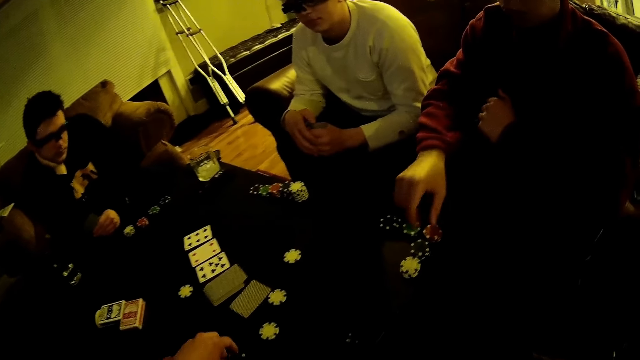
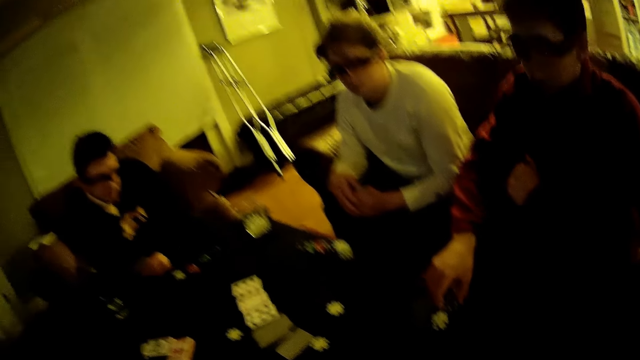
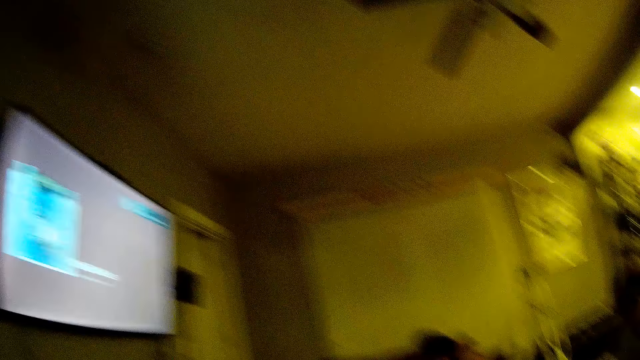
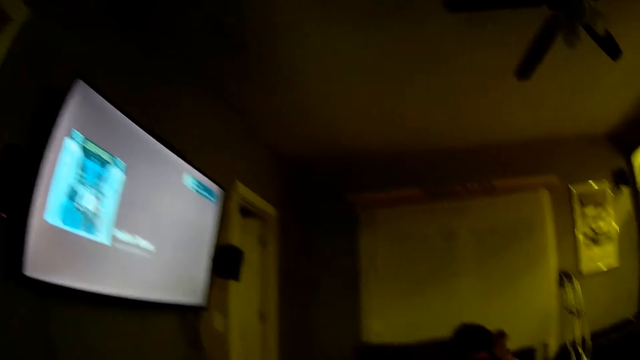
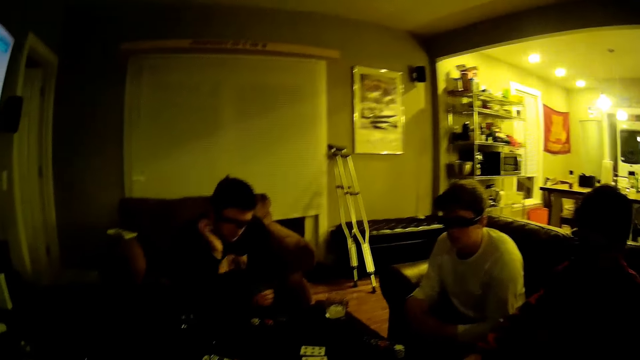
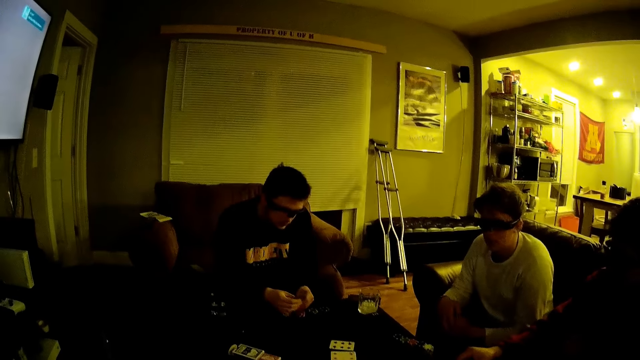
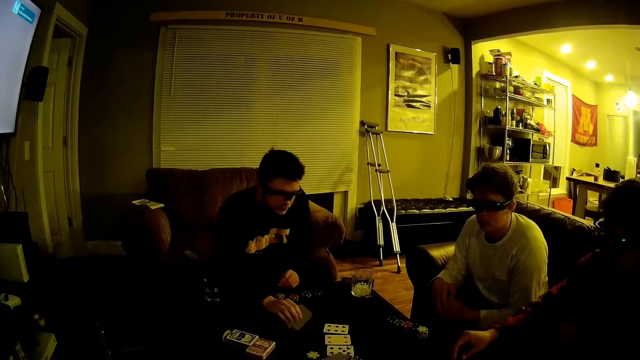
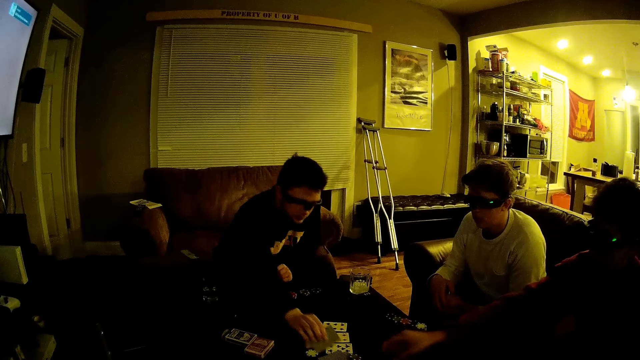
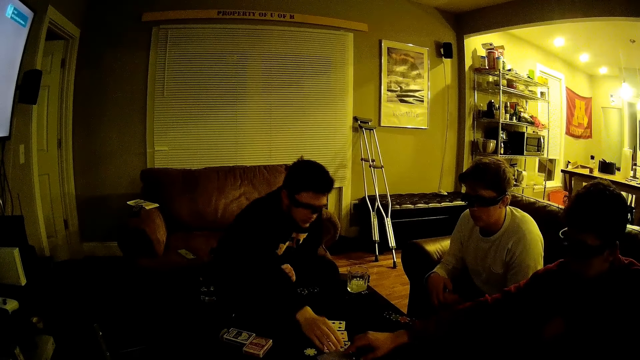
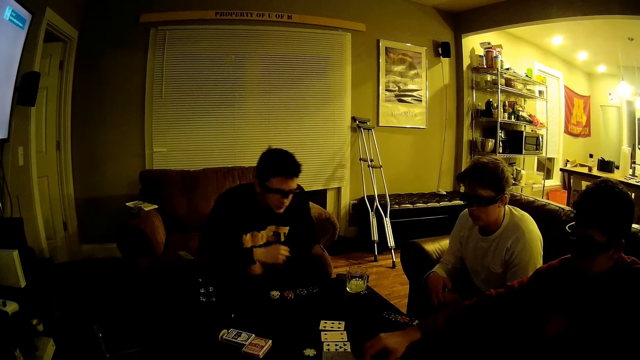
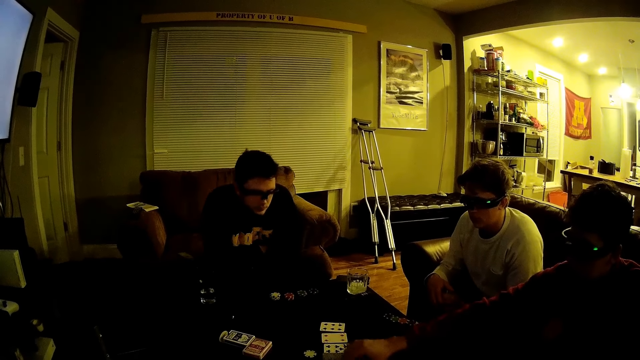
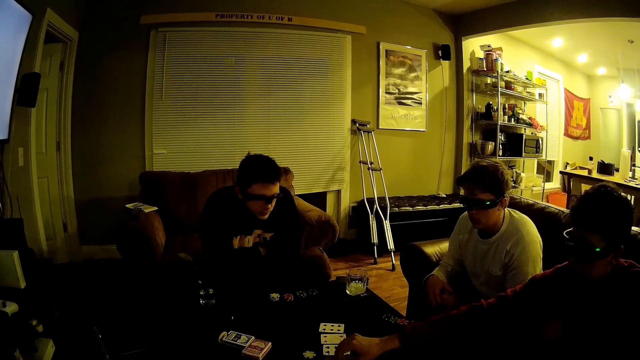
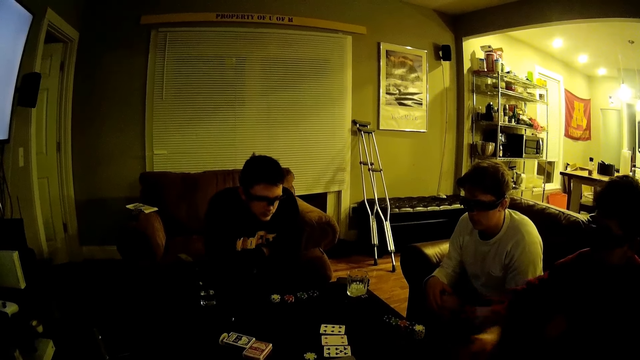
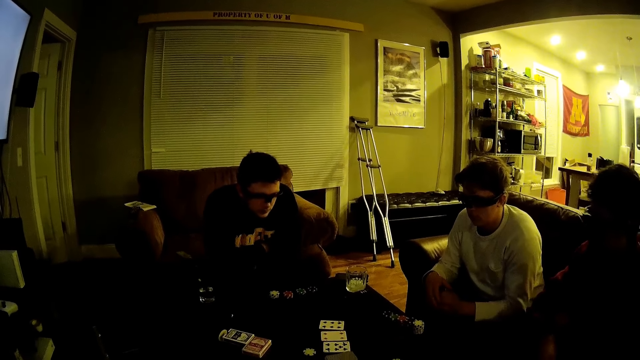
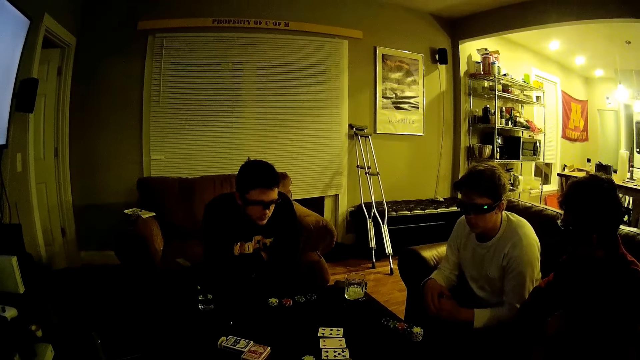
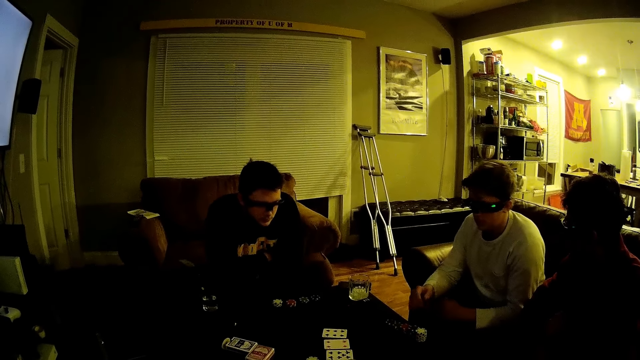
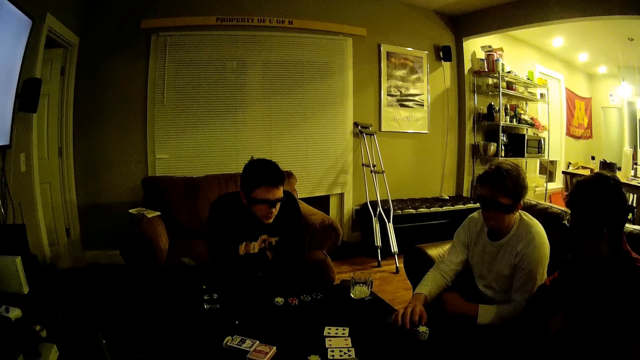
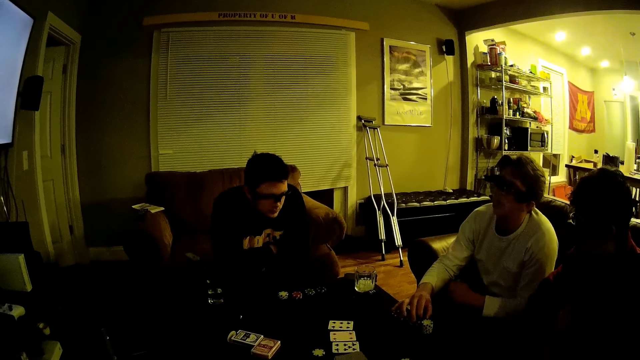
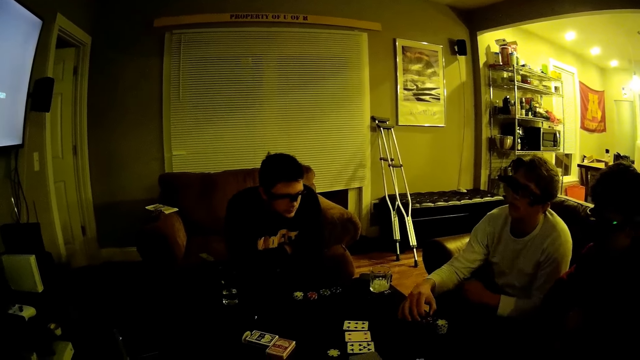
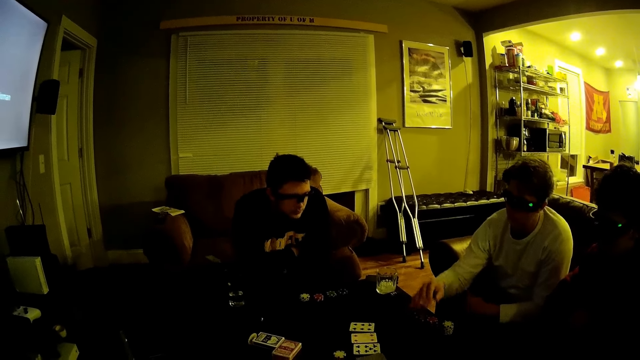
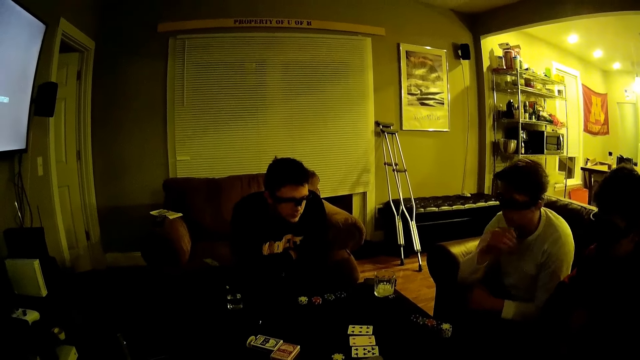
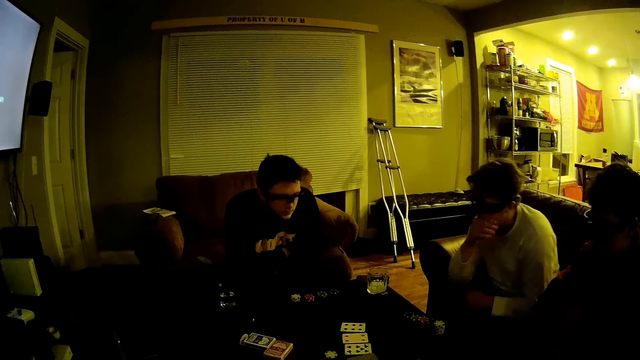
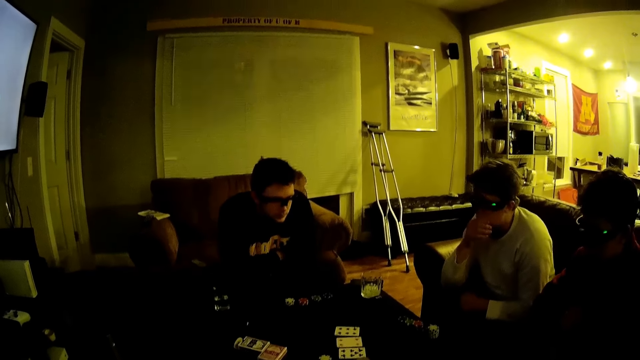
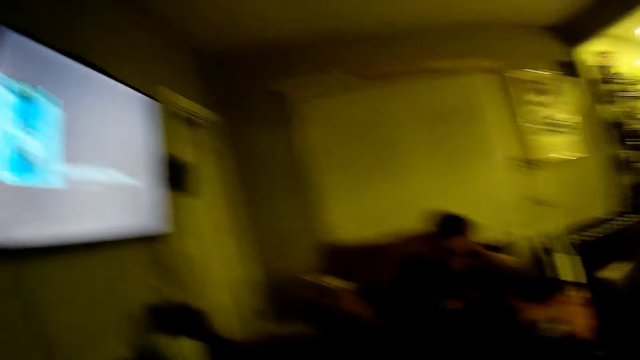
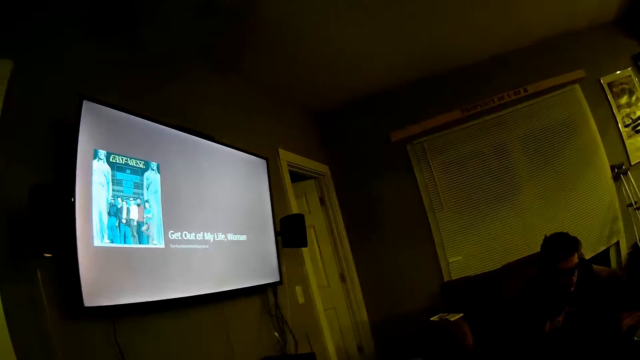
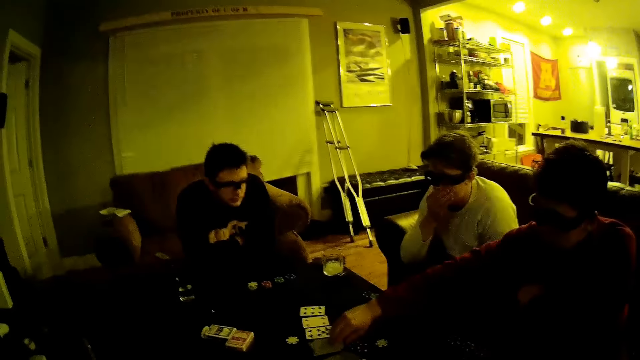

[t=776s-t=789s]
A man holds the darts. The camera wearer stares at the television. Another man drops the cards on the table. A third man pushes the darts forward.

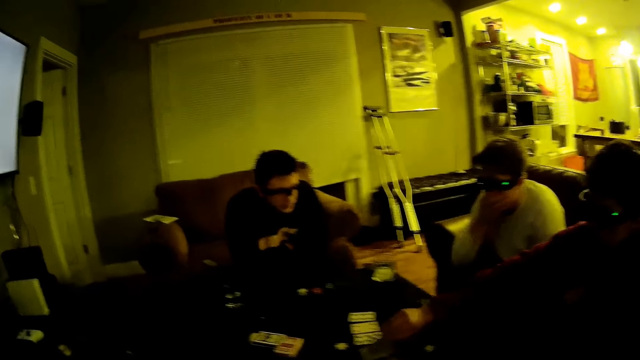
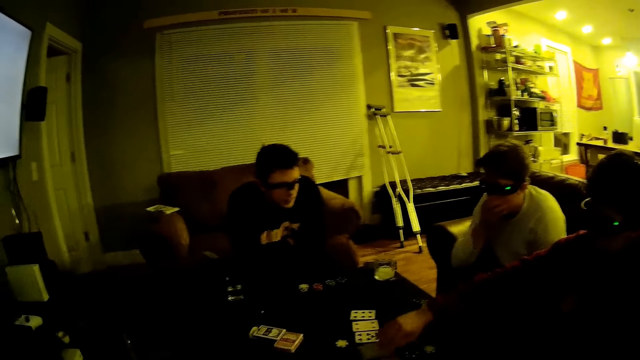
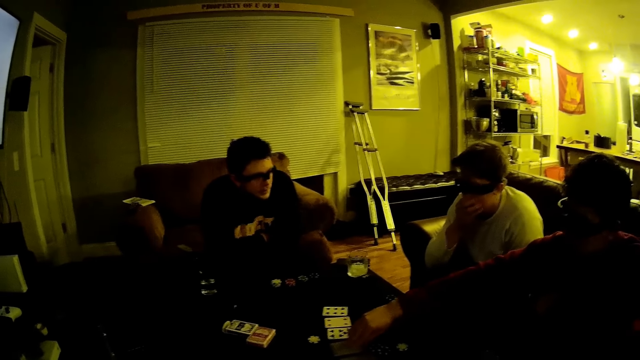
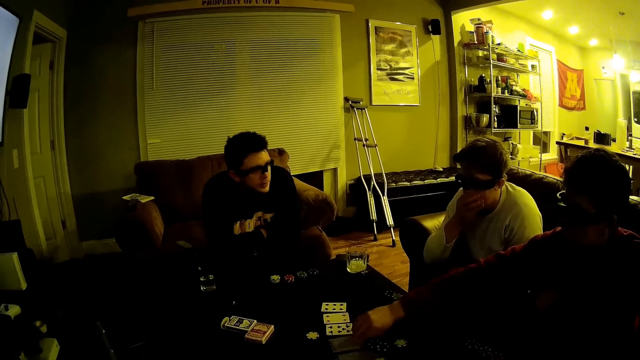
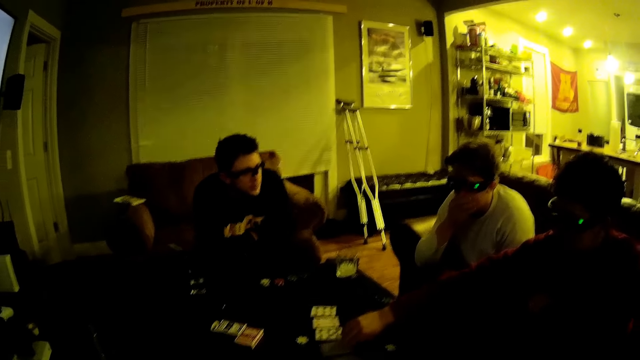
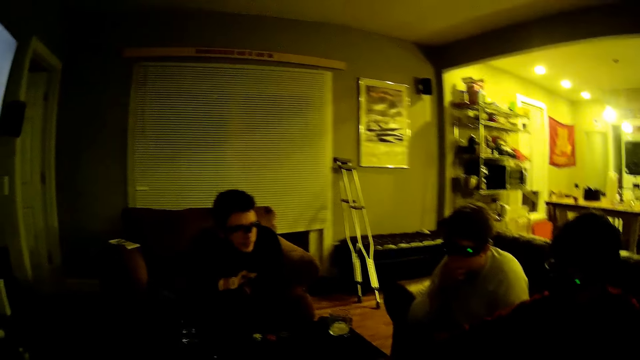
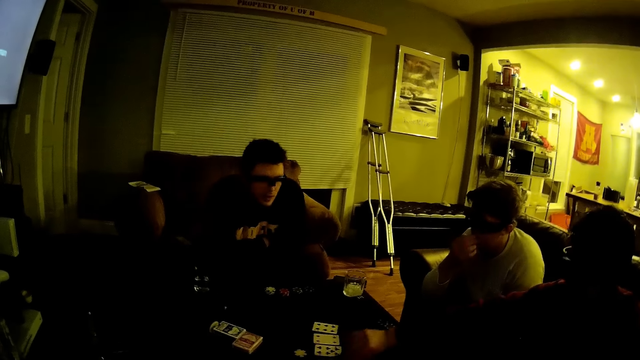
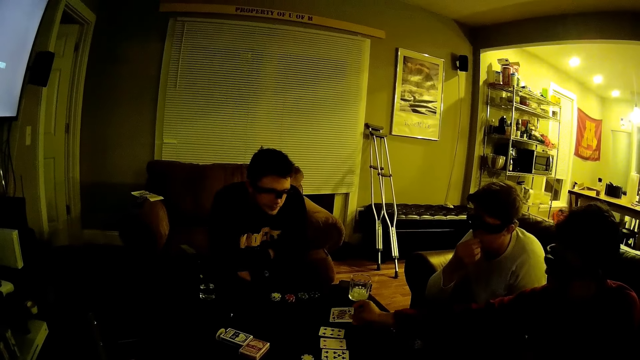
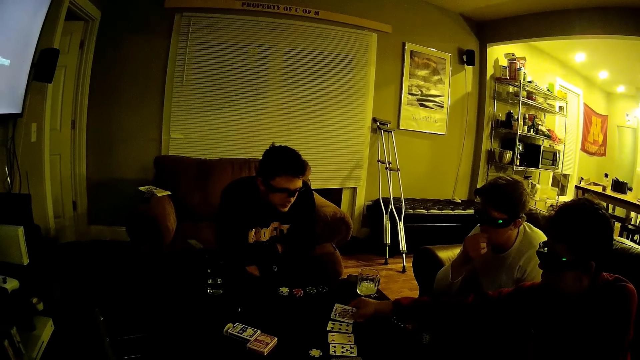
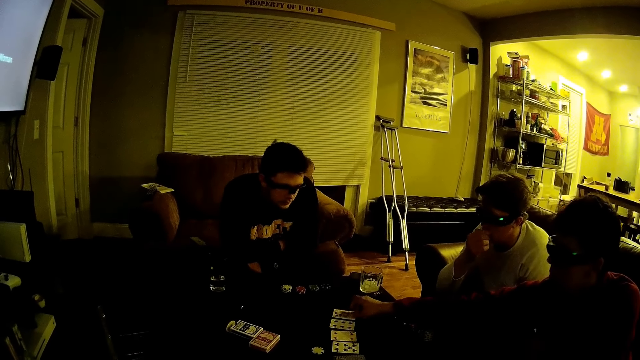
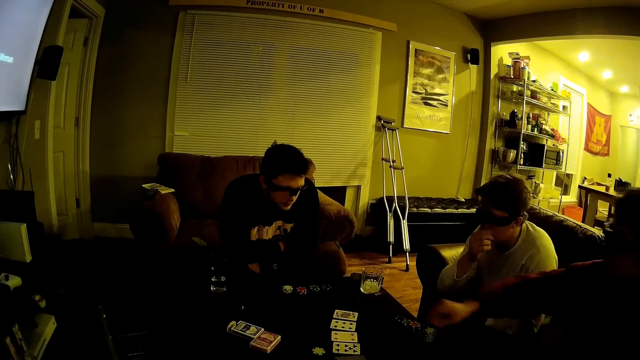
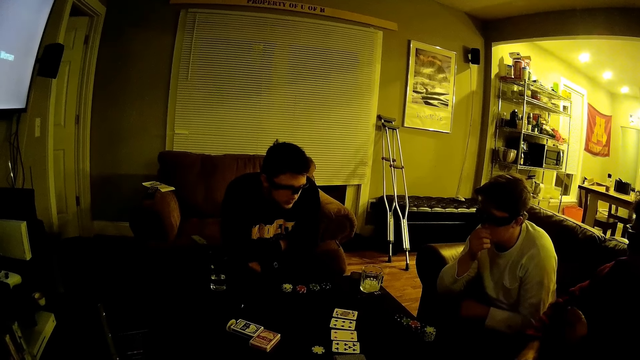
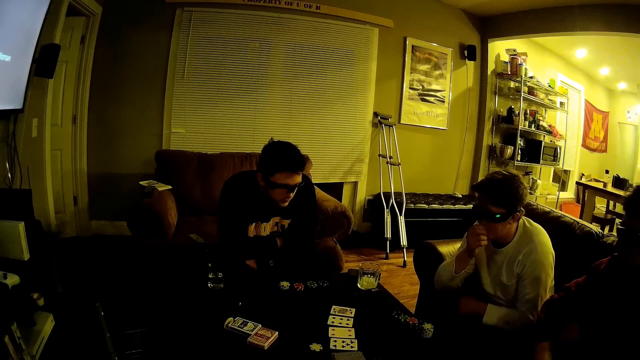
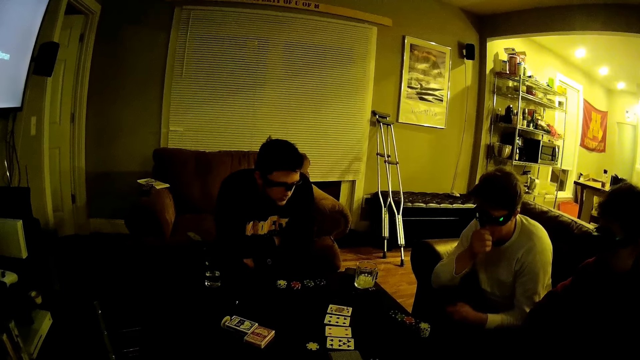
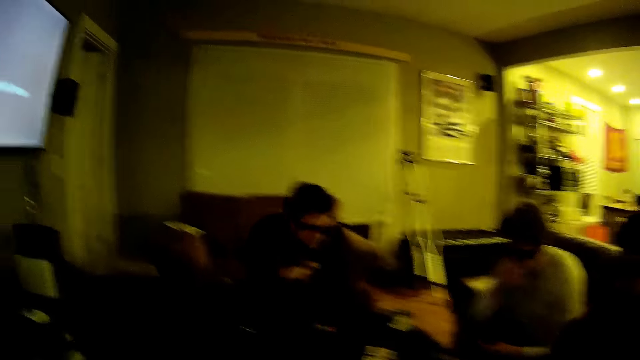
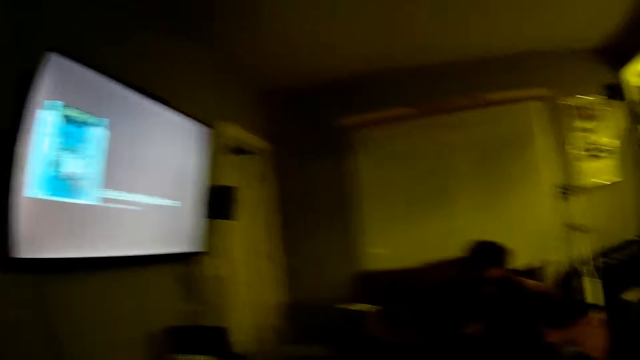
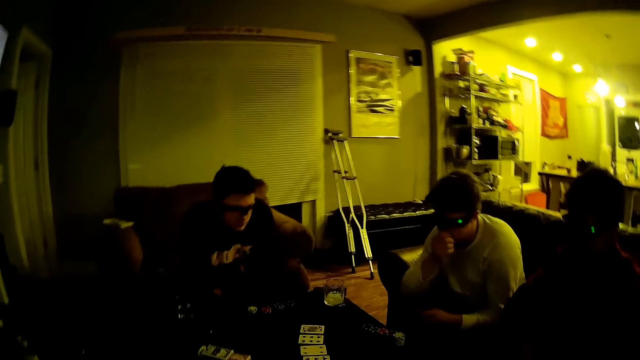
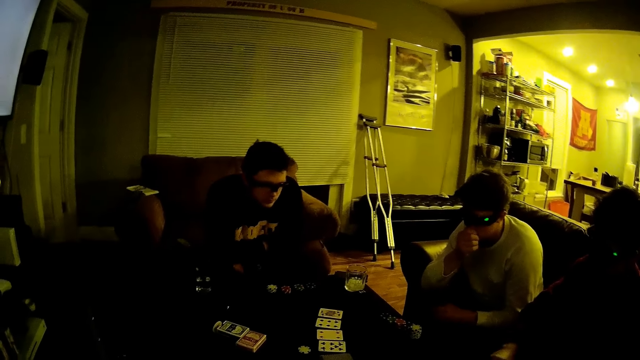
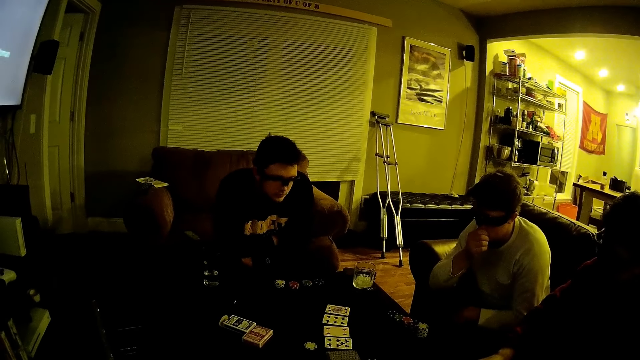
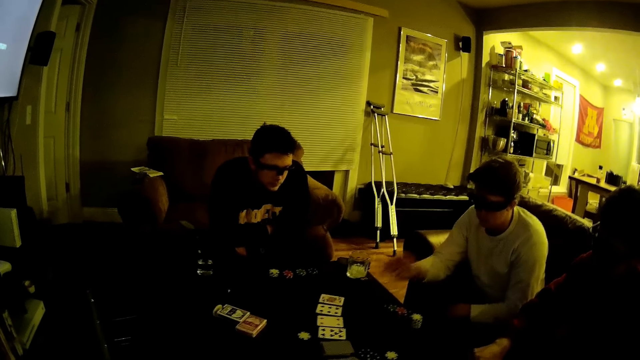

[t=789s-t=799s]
A man aligns the dats on the table and puts the cards aside.
